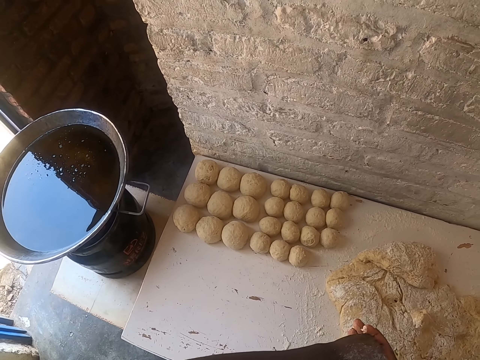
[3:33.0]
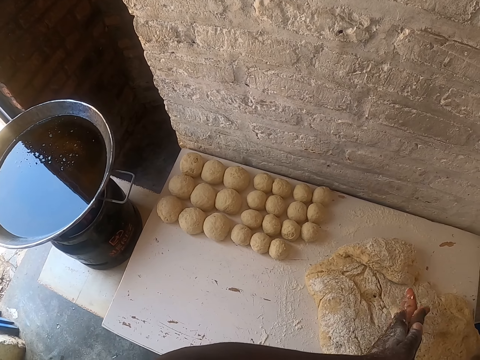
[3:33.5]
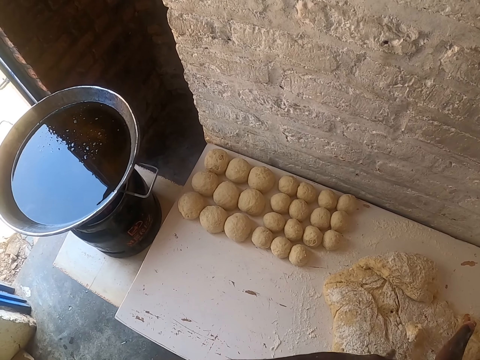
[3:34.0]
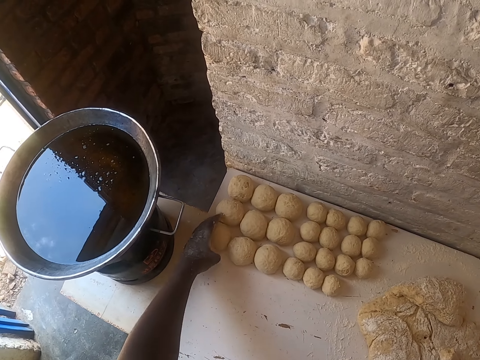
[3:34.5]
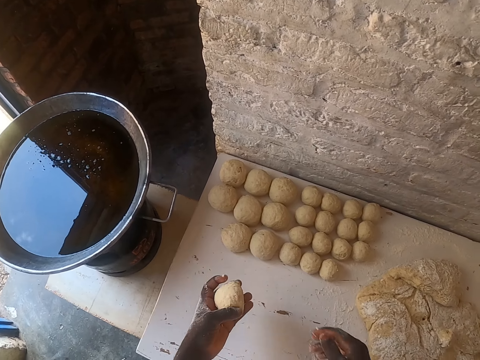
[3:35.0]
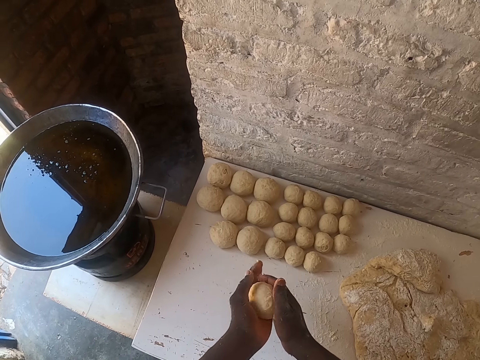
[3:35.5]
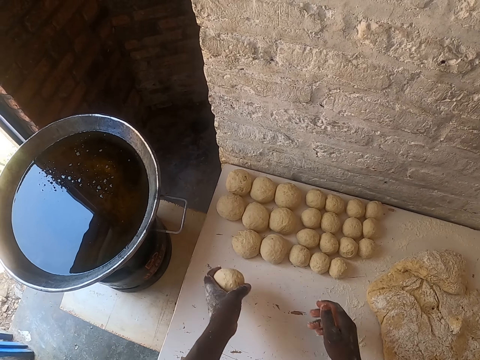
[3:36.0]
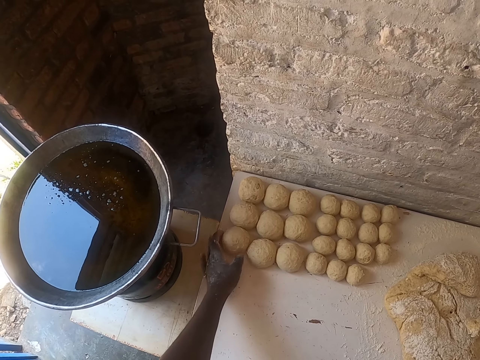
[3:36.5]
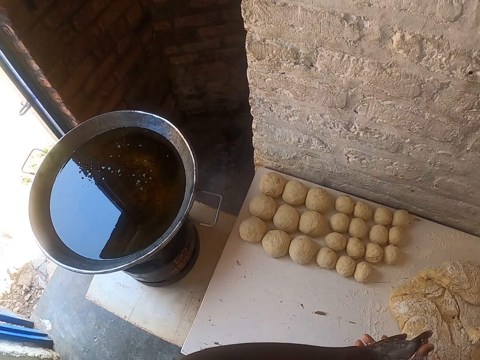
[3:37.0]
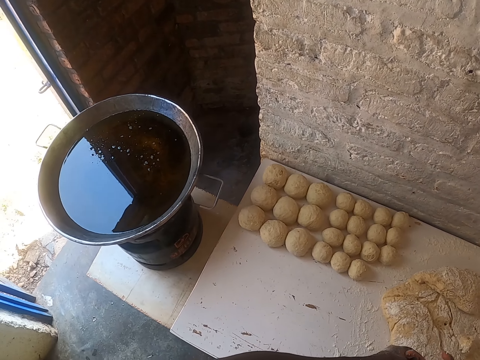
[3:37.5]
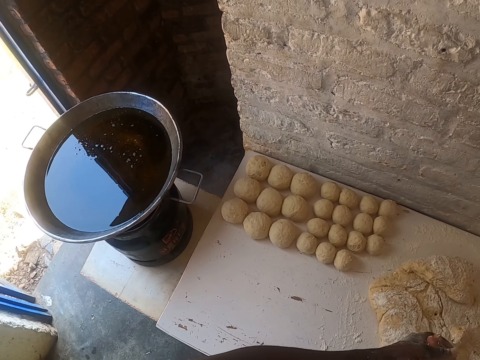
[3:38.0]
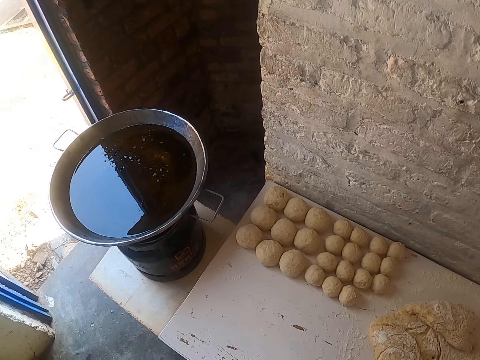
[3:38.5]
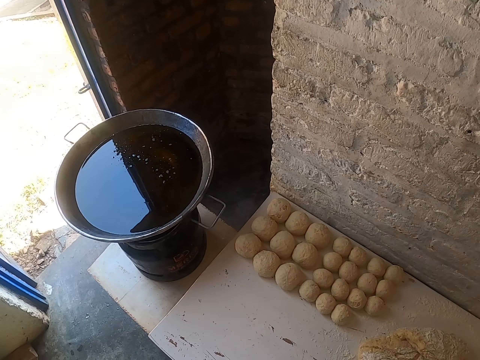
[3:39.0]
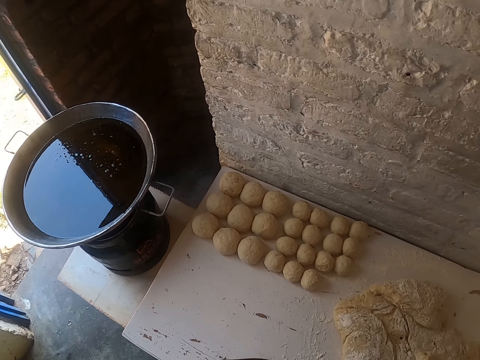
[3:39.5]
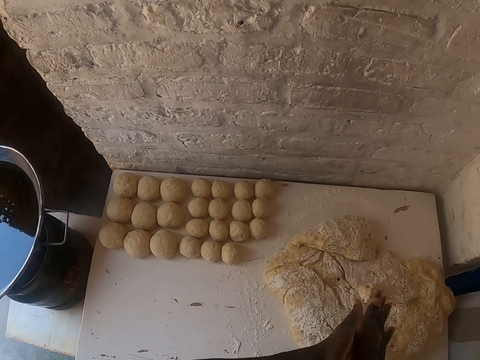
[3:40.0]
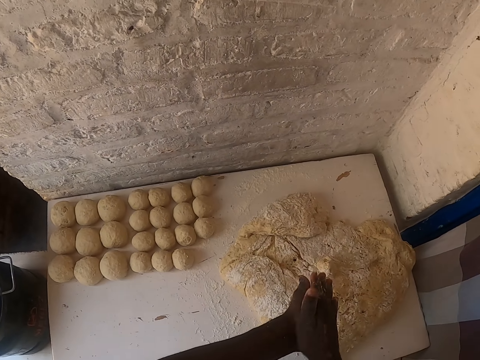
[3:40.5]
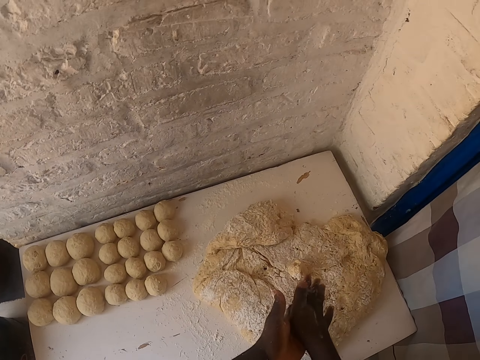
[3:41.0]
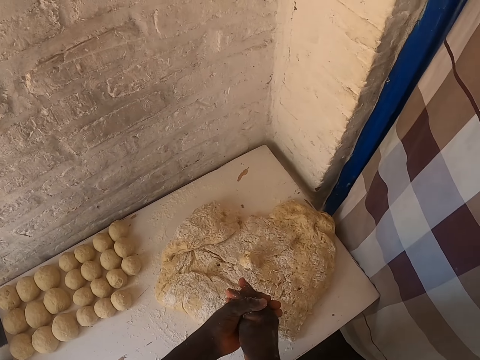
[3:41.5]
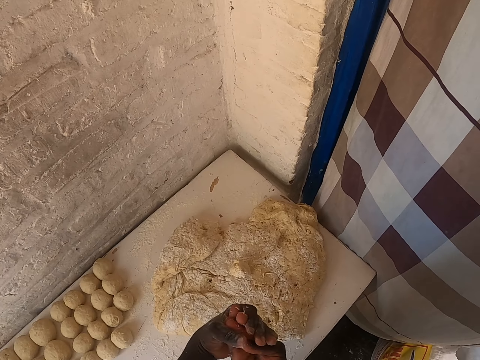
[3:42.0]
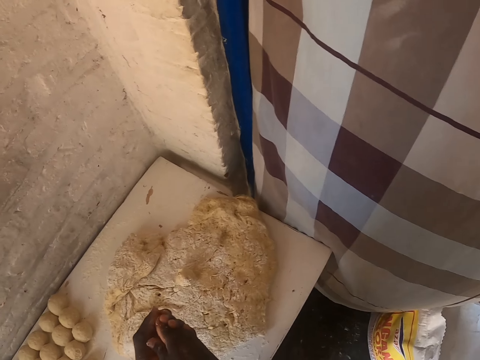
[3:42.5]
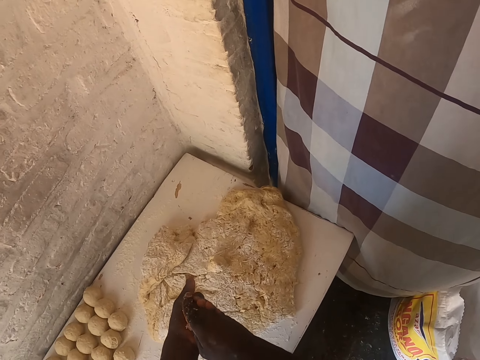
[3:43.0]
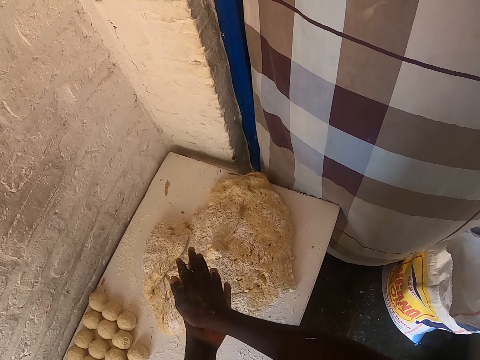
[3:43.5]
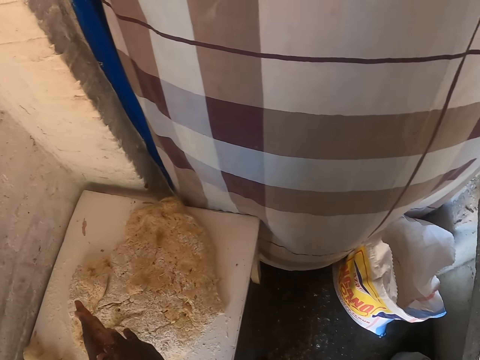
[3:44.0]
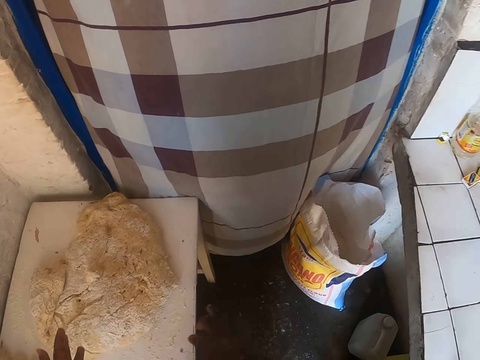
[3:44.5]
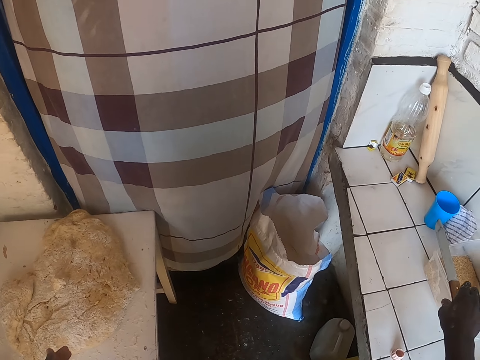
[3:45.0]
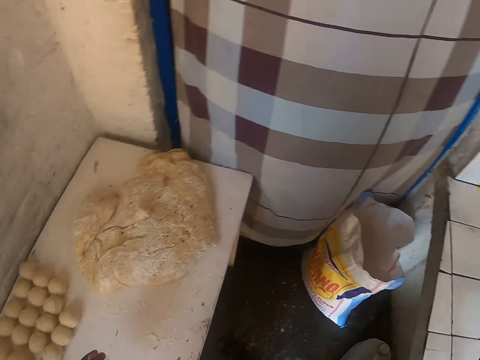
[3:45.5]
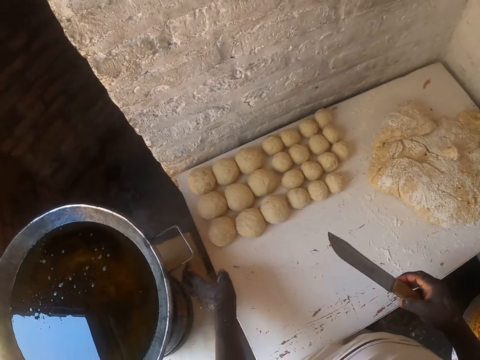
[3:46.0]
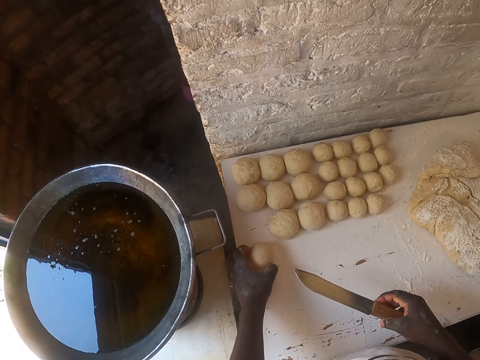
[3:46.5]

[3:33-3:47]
The camera wearer picks the molded dough. He shapes the dough. He places the dough on the table. He rubs his hands. He picks the knife from the table. He picks the dough.

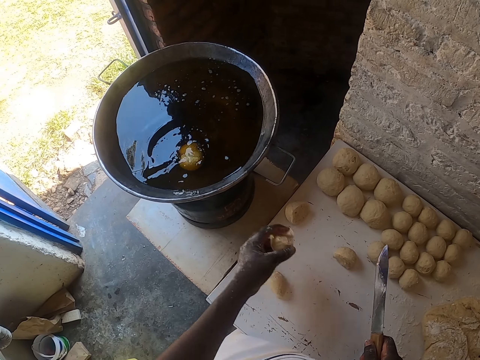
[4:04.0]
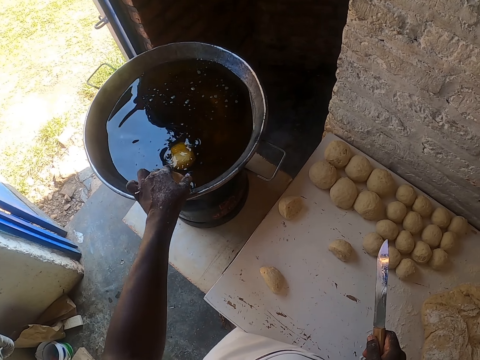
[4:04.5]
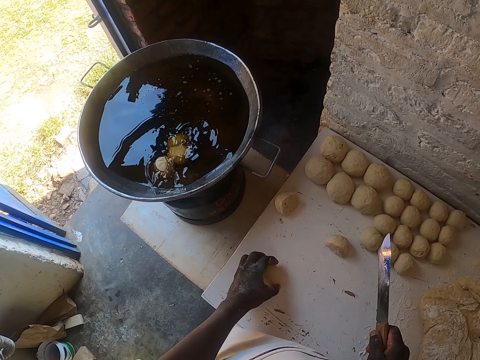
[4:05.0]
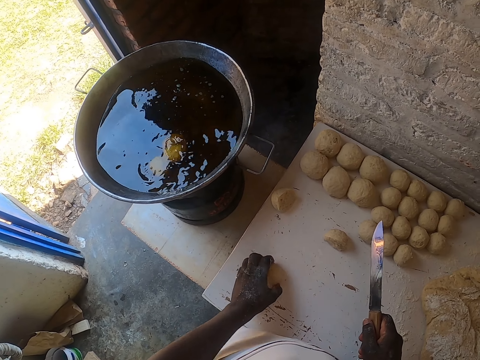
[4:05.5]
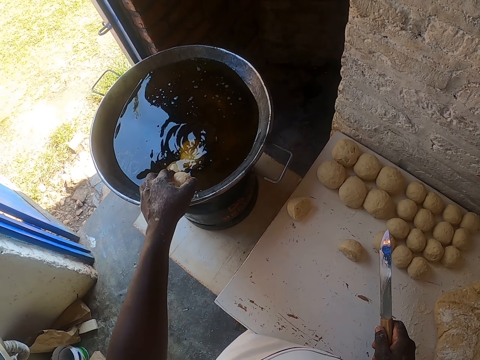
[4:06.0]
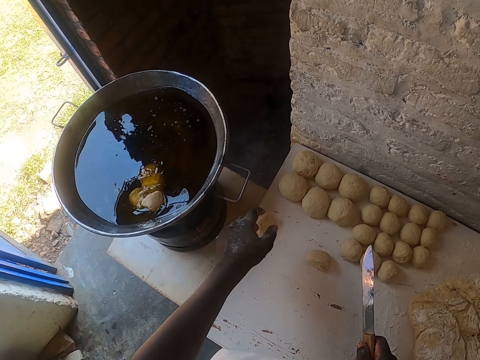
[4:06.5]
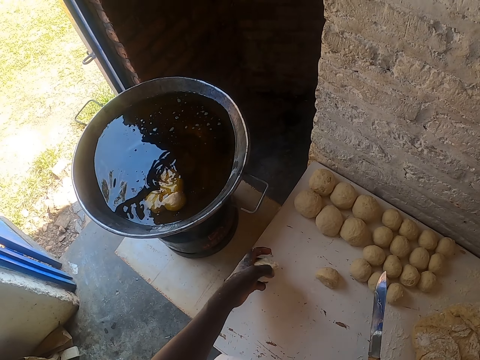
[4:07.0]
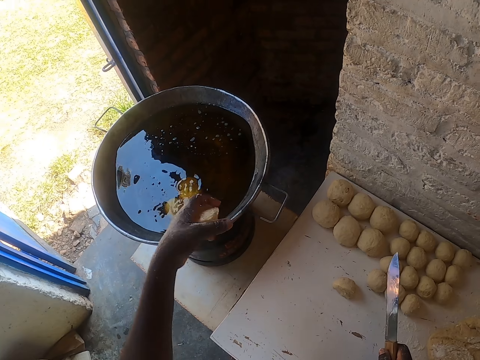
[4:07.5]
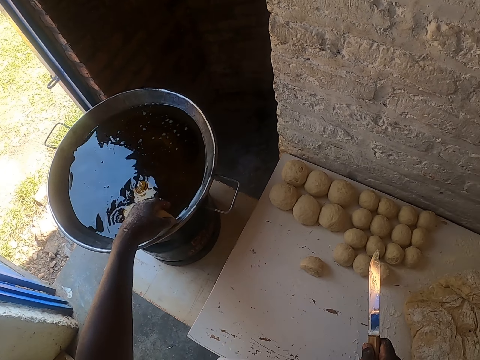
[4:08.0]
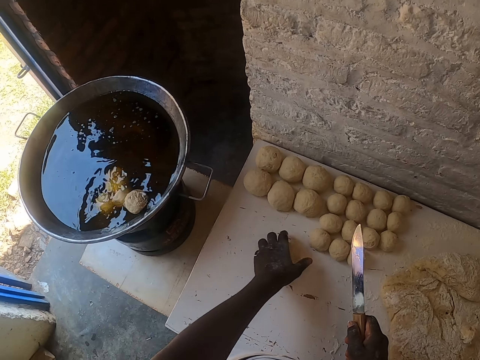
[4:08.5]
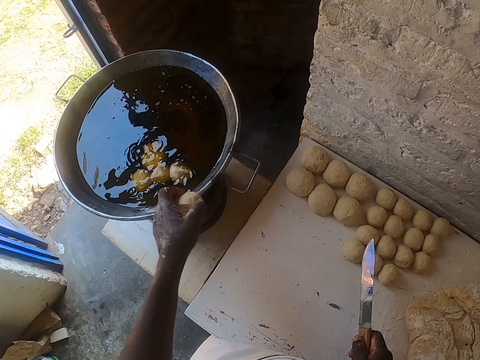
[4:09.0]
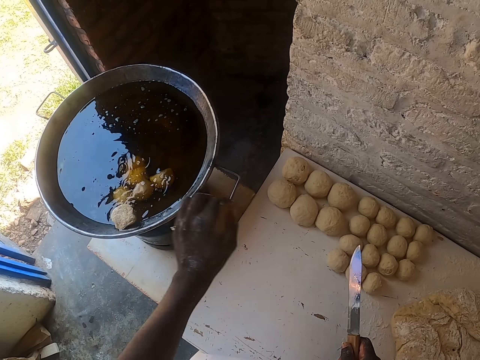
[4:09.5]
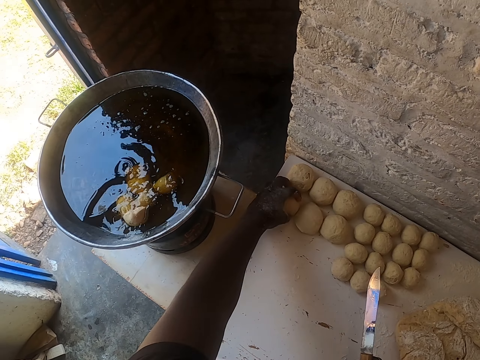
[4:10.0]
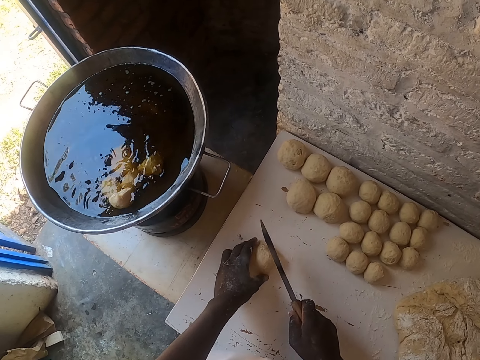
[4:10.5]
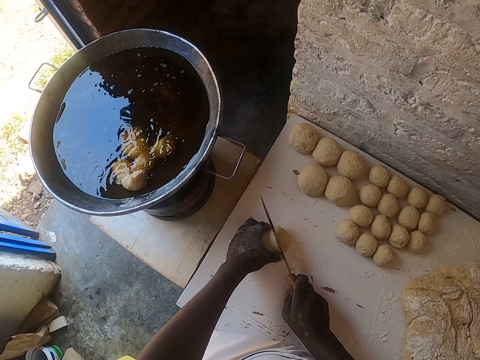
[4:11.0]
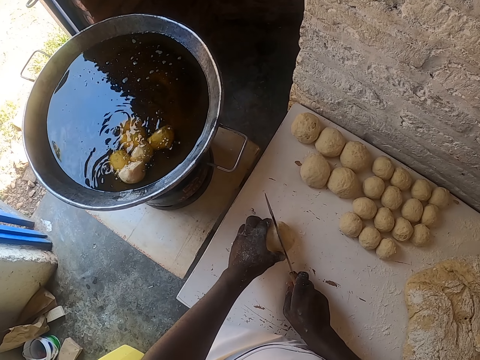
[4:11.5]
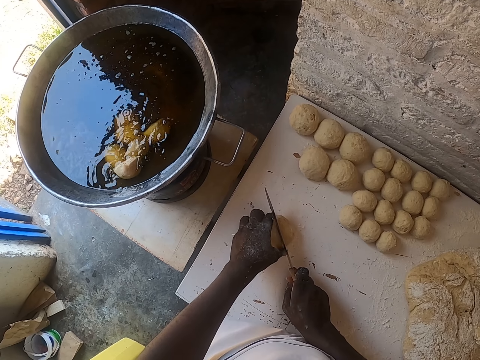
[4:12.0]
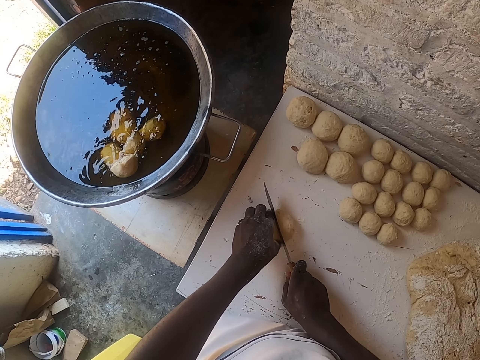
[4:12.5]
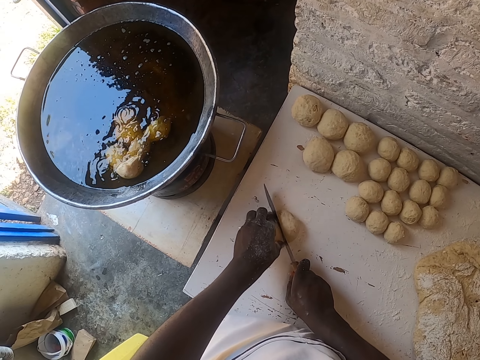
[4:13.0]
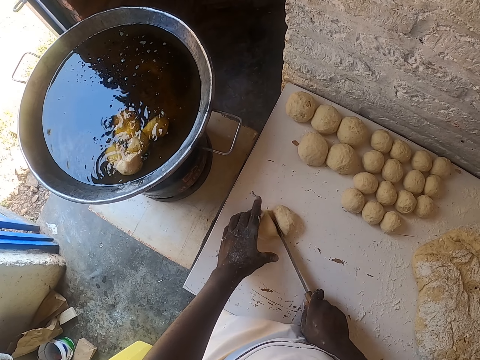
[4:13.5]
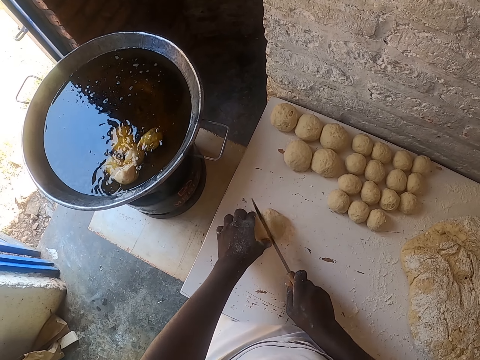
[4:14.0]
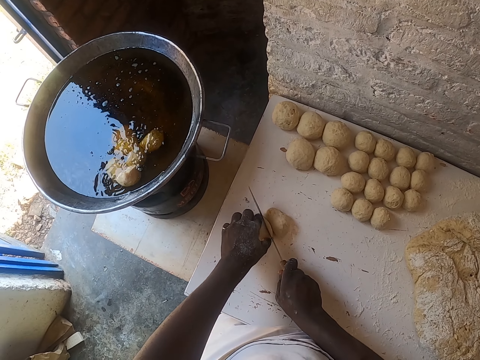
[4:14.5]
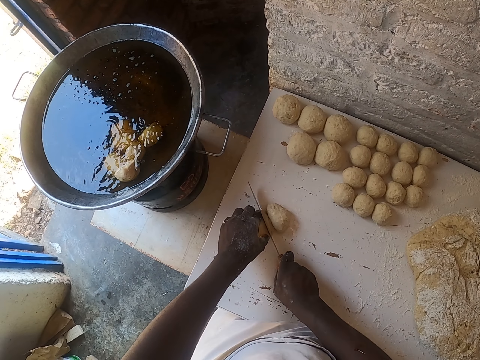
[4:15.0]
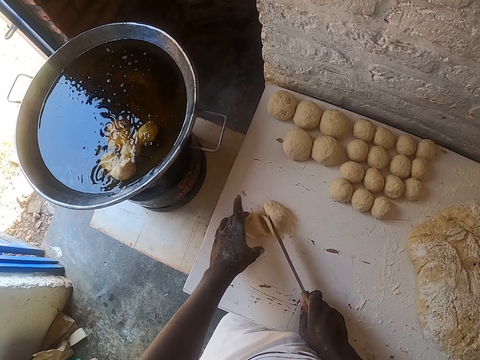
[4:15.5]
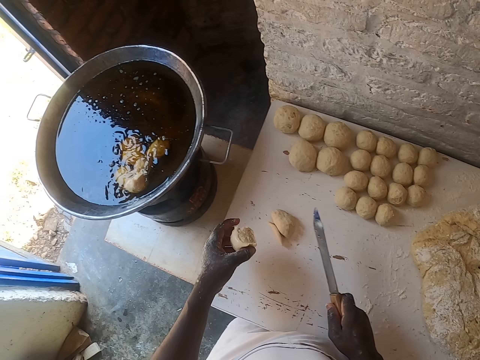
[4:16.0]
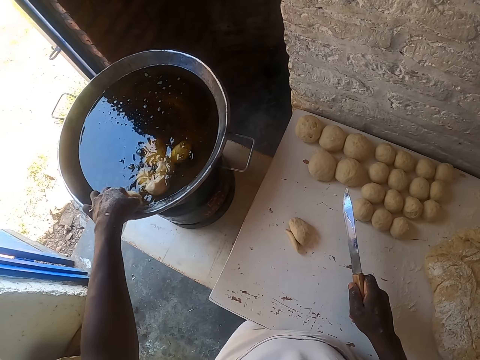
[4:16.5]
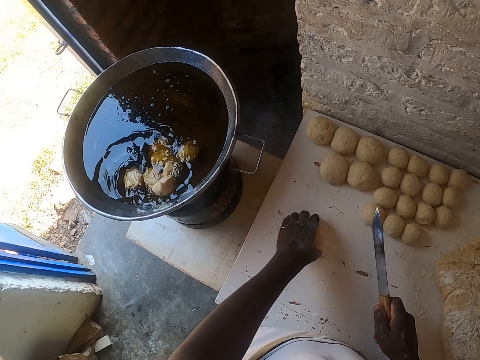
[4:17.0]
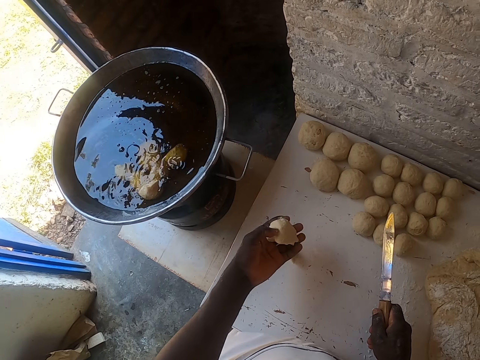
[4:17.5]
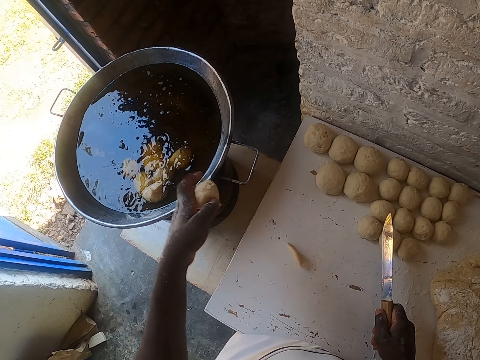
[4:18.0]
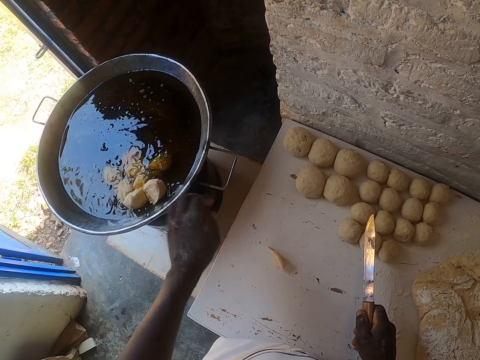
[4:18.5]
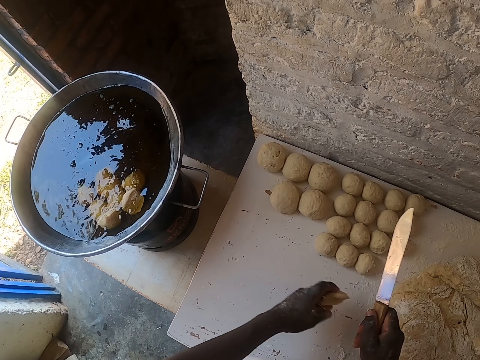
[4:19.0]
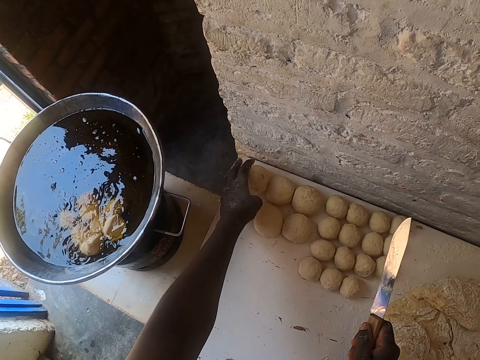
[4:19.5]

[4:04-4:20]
The camera wearer picks a dough. They place the dough inside the cooking pot with oil. They pick a dough. They place the dough inside the cooking pot with oil. They pick a dough. They place the dough inside the cooking pot with oil. They pick a dough. They place the dough inside the cooking pot with oil. They pick a molded dough. They cut the molded dough using a knife. They pick a dough. They place the dough inside the cooking pot with oil. They pick a dough. They place the dough inside the cooking pot with oil.
